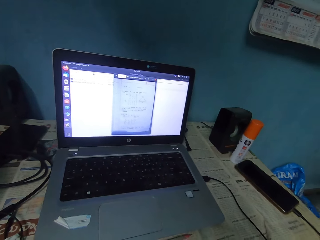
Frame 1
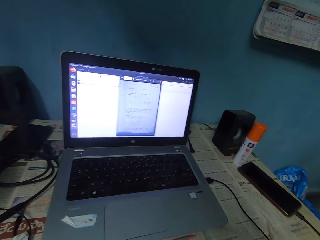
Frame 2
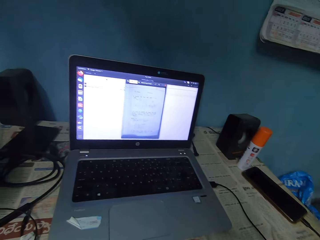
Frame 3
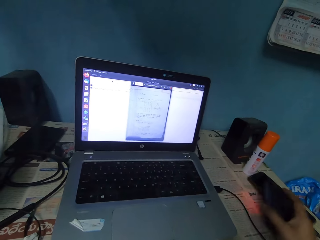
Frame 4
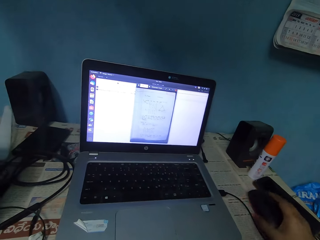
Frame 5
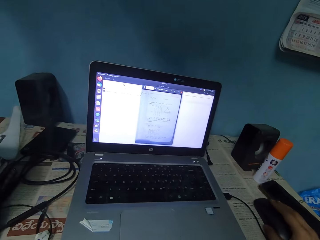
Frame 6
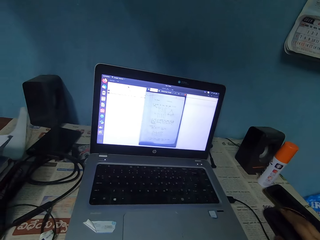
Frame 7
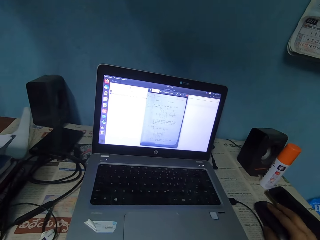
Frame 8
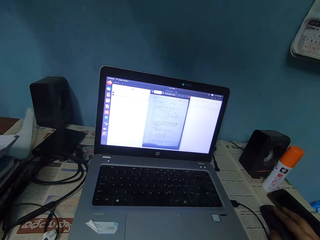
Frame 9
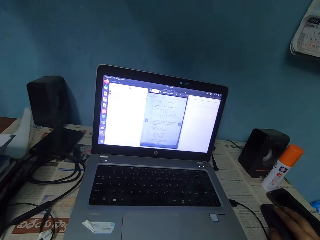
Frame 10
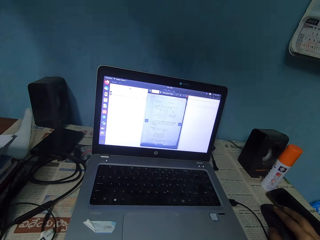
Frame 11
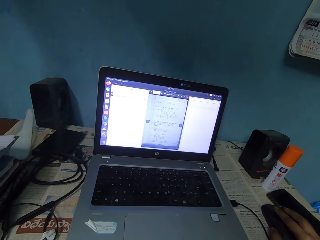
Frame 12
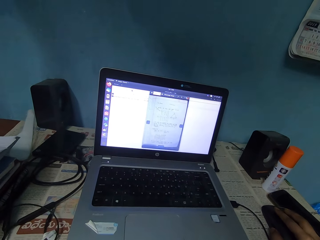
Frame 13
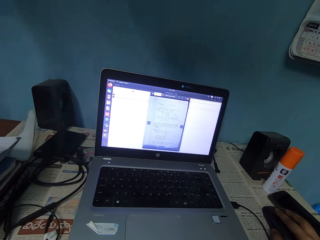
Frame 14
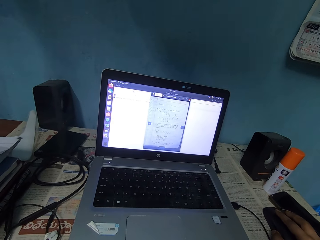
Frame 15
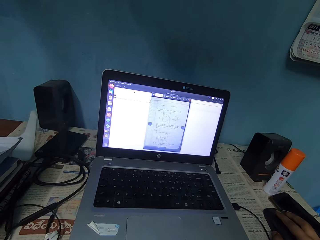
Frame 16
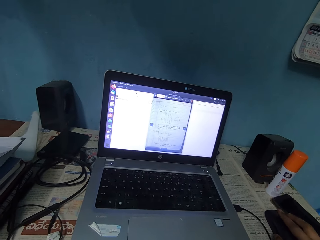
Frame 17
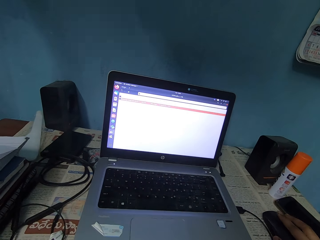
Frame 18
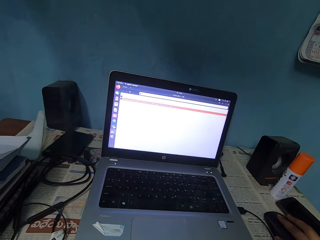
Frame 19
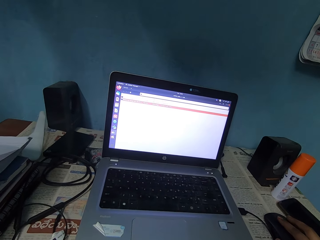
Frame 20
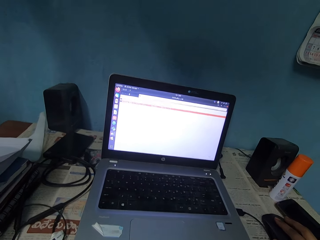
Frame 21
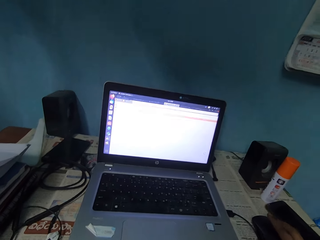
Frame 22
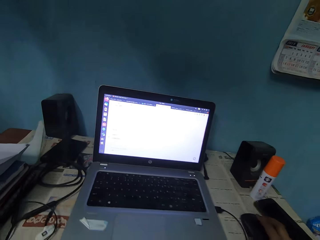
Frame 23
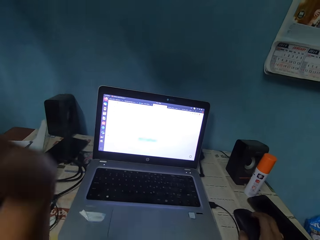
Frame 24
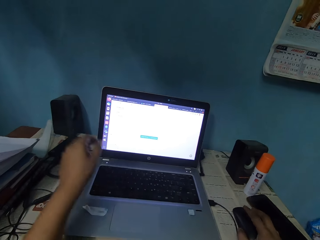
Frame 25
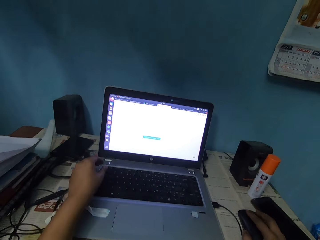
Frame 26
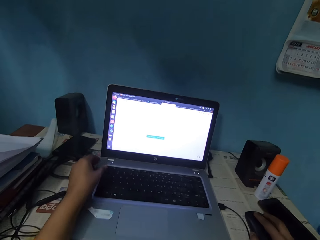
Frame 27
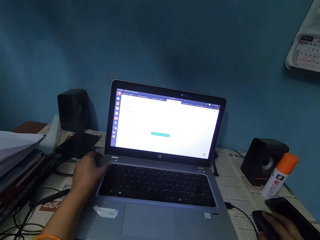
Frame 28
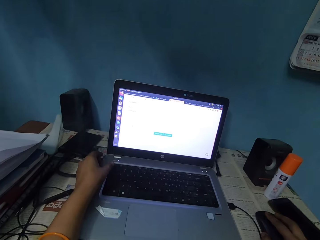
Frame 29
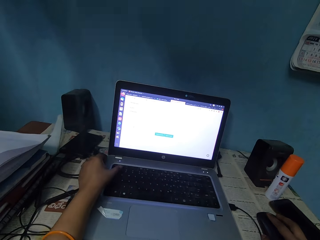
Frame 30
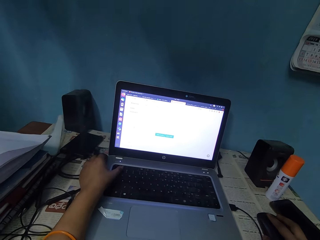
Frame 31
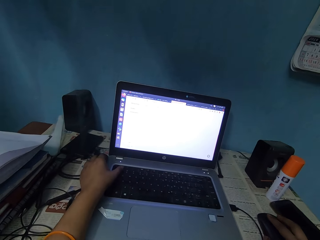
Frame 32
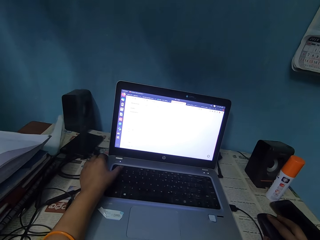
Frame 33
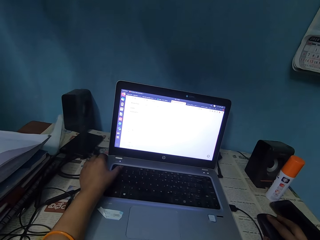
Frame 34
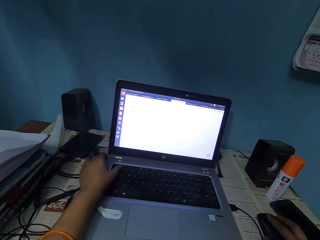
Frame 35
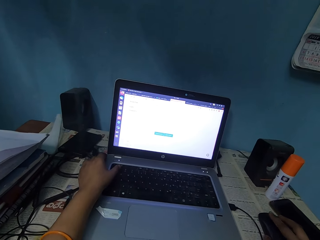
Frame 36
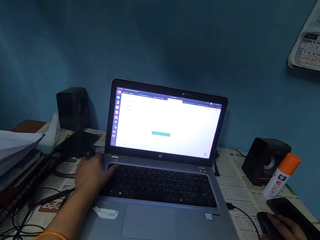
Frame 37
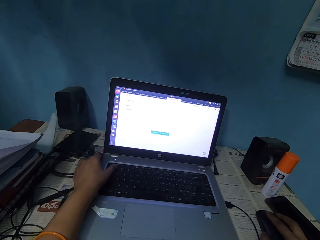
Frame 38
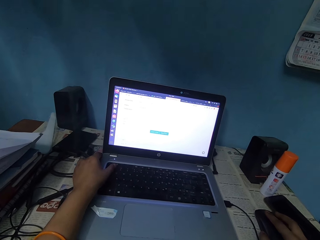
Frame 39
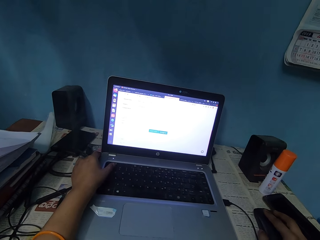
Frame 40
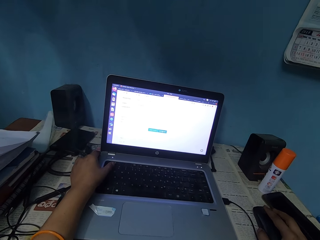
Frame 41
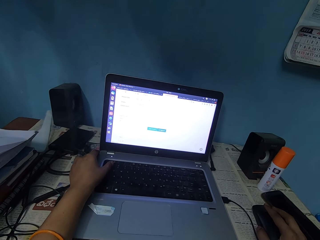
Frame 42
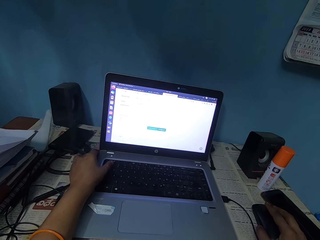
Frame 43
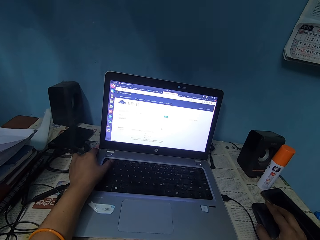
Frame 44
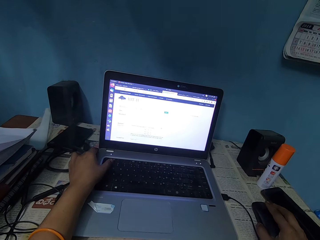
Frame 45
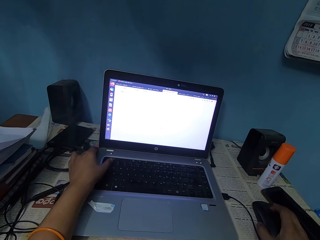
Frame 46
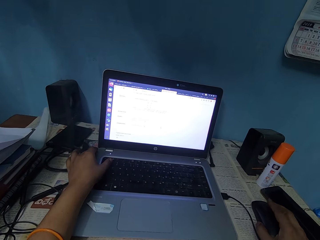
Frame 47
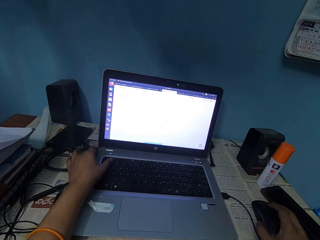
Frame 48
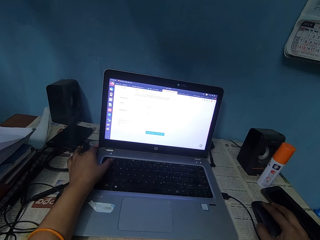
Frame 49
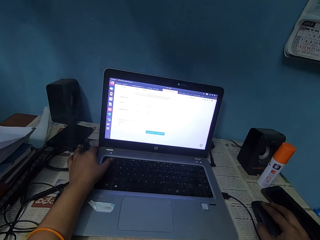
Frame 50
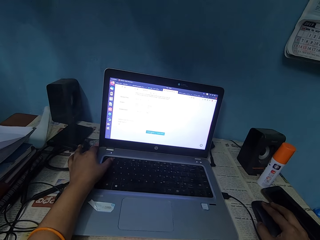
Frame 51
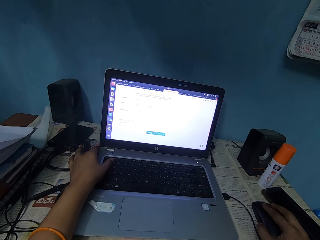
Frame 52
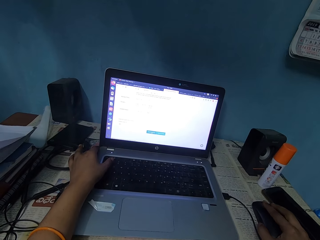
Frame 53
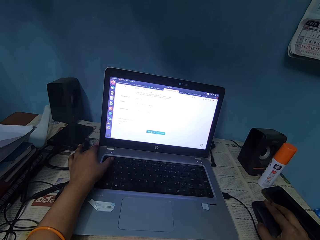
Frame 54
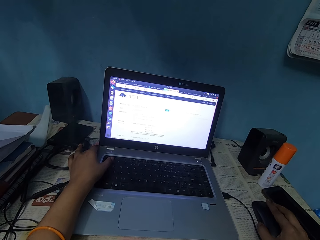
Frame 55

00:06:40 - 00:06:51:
The camera wearer operates the laptop on the table. They type on the keyboard.

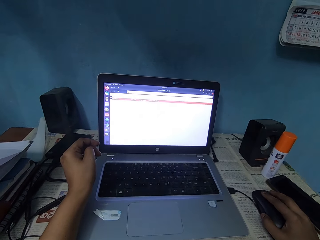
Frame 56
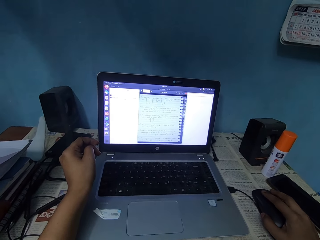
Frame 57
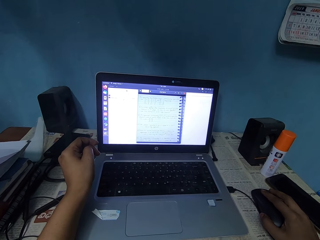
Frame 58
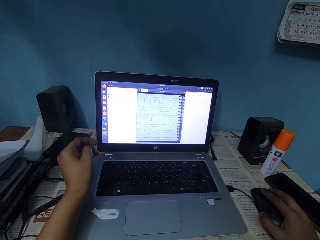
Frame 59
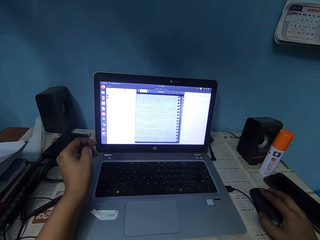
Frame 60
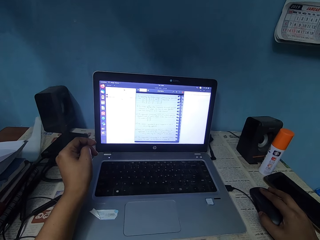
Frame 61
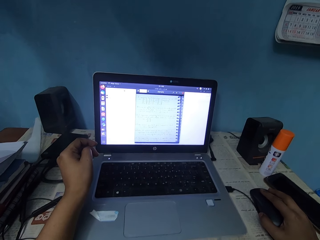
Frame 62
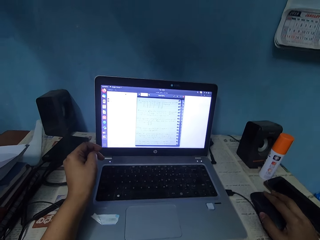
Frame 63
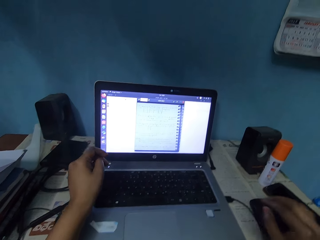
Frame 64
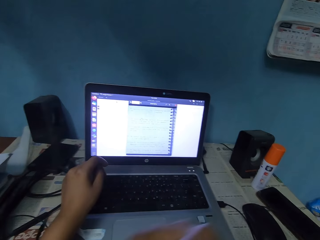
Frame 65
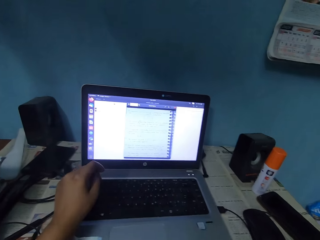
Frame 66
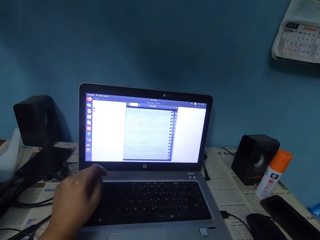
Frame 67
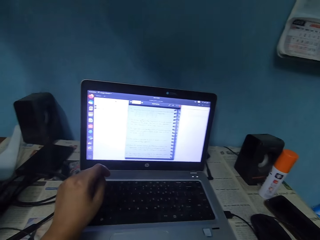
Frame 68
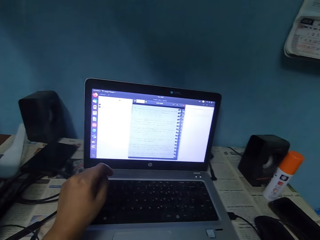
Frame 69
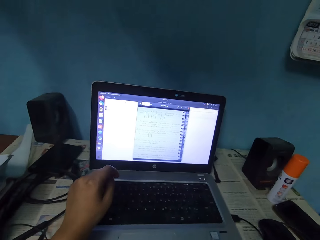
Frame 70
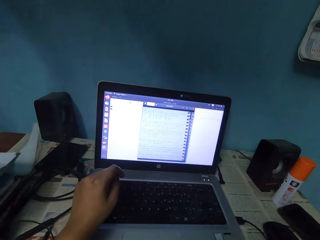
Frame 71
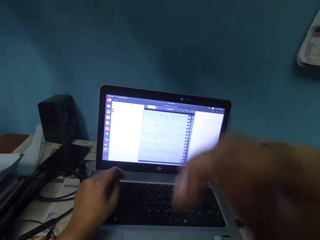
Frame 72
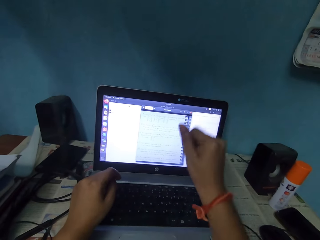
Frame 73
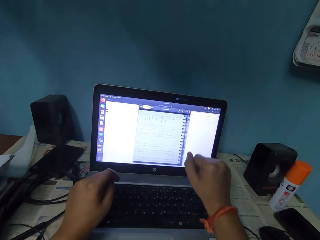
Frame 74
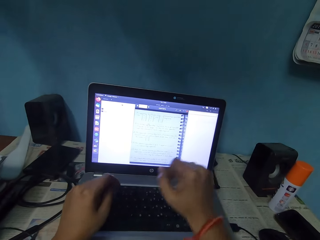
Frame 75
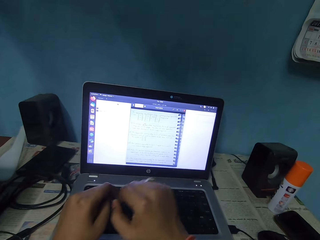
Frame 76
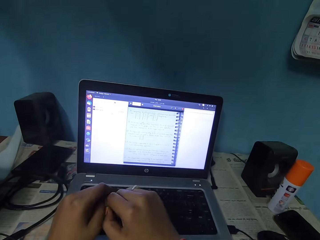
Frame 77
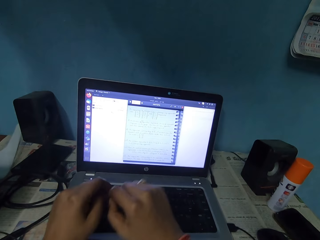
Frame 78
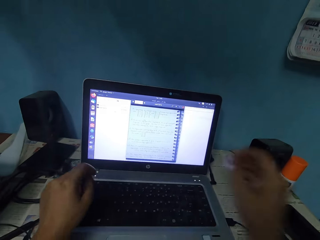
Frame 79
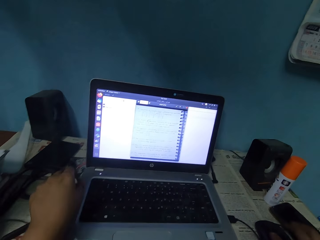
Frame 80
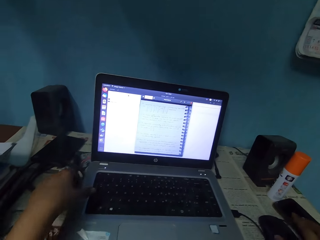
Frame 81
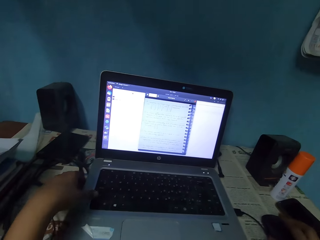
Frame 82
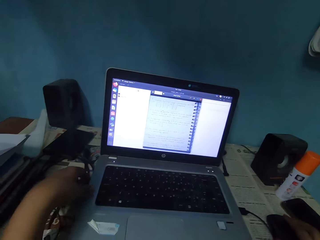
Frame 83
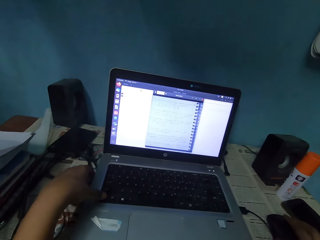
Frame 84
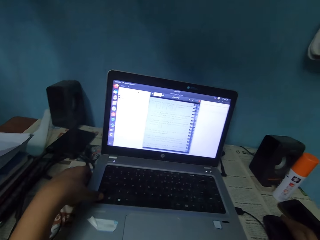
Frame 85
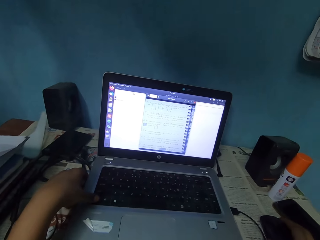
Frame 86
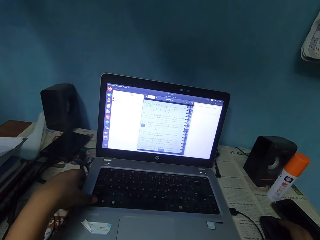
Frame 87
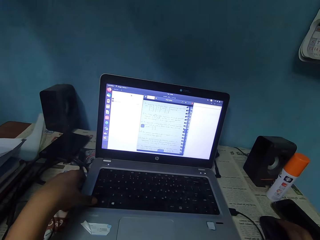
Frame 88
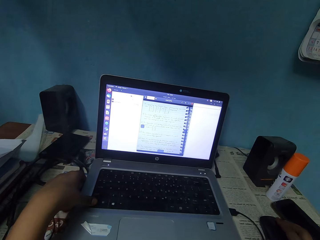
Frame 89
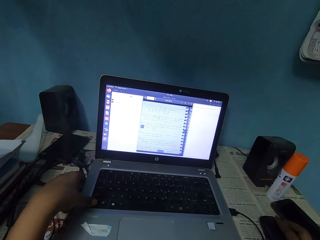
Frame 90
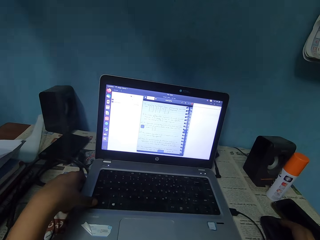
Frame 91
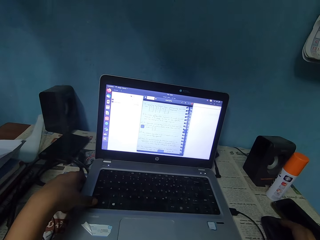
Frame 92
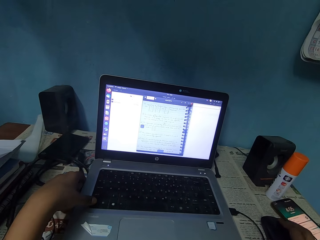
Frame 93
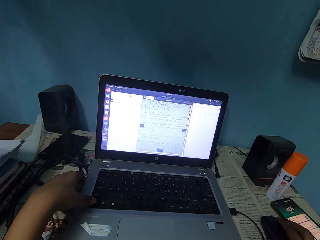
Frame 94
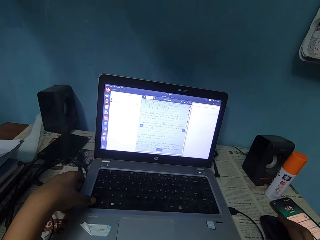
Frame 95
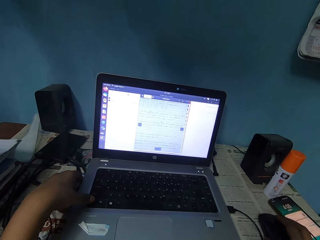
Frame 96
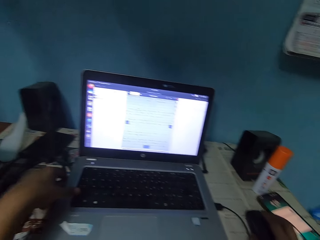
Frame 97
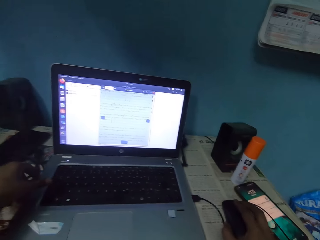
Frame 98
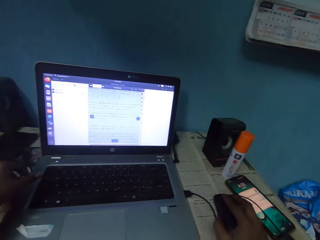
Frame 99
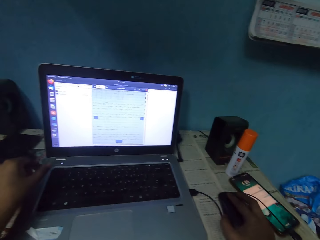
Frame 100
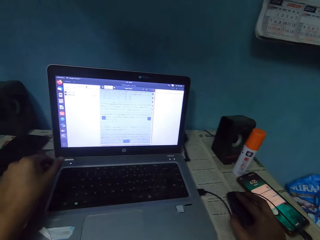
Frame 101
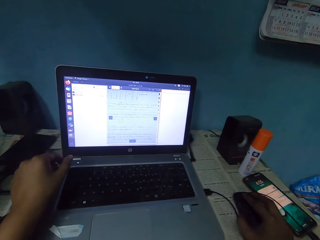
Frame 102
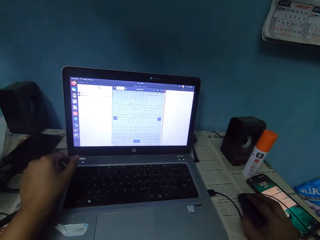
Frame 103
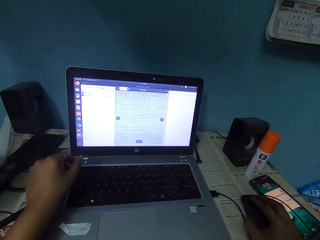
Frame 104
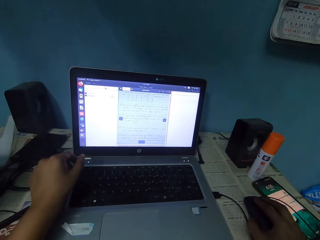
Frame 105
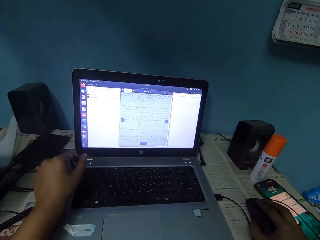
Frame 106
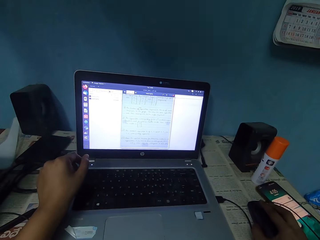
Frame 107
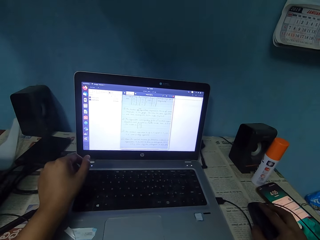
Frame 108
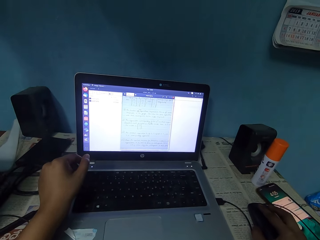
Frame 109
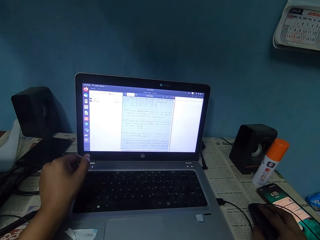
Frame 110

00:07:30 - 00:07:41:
The camera wearer sits on the chair on the floor. They operate the laptop on the table and type on the keyboard.
